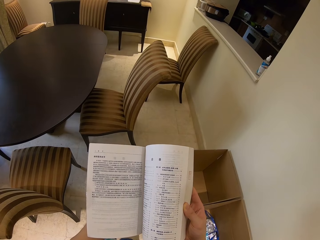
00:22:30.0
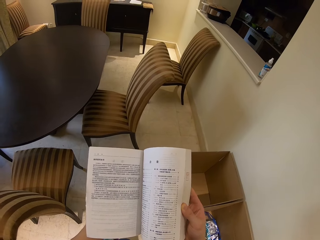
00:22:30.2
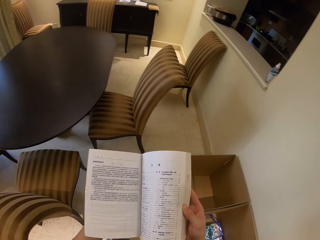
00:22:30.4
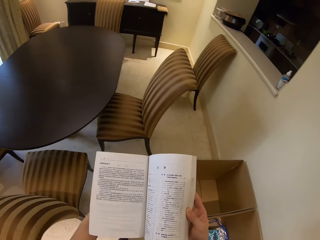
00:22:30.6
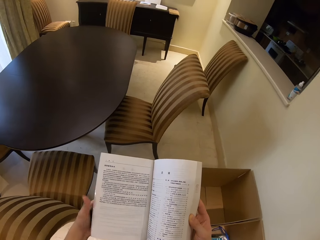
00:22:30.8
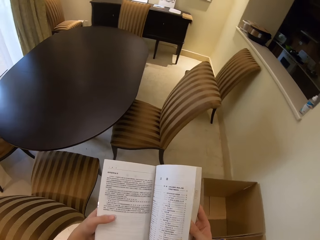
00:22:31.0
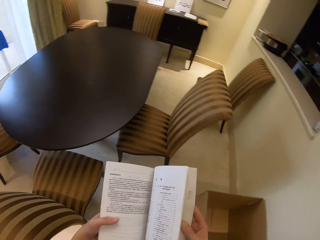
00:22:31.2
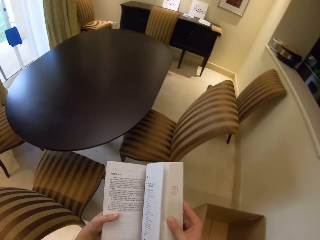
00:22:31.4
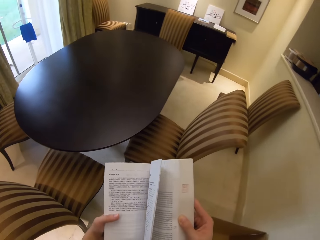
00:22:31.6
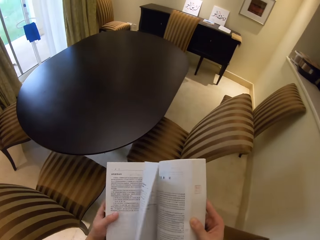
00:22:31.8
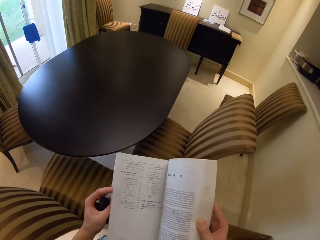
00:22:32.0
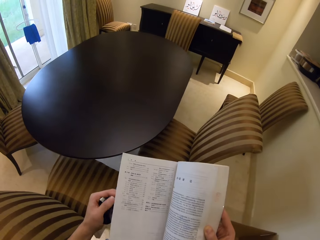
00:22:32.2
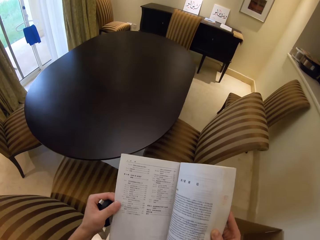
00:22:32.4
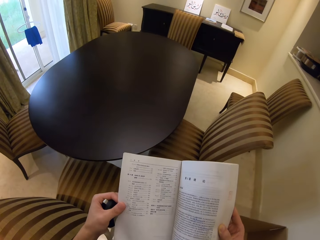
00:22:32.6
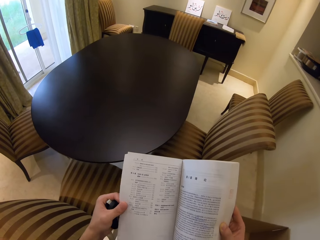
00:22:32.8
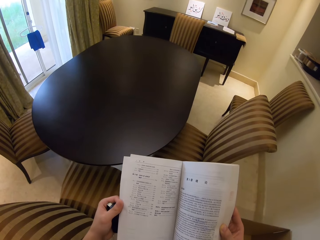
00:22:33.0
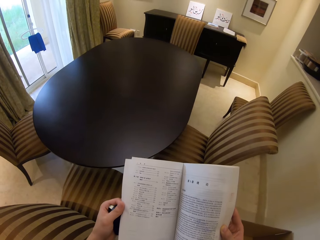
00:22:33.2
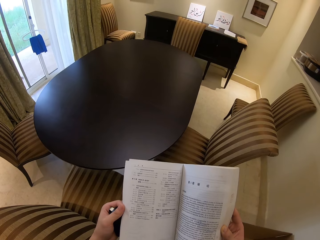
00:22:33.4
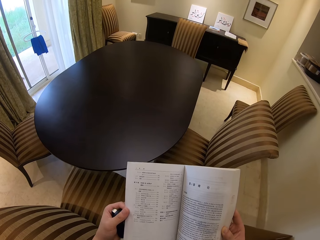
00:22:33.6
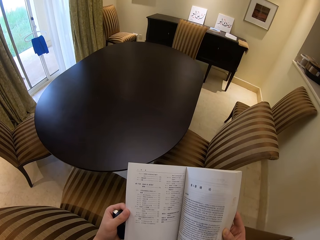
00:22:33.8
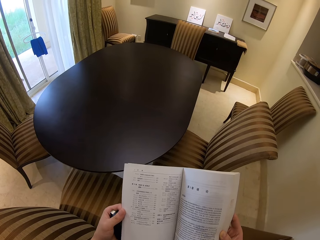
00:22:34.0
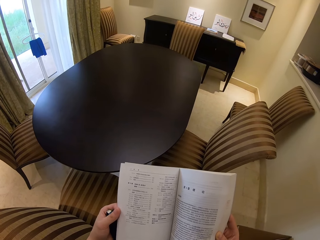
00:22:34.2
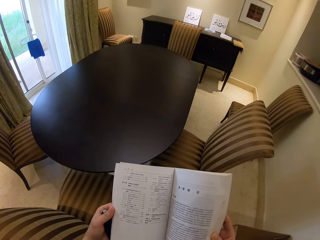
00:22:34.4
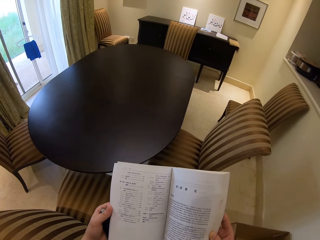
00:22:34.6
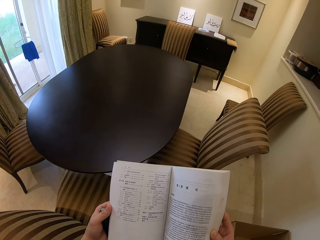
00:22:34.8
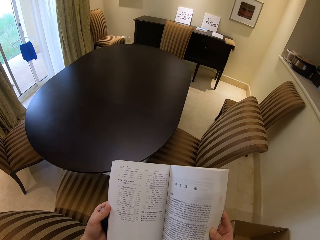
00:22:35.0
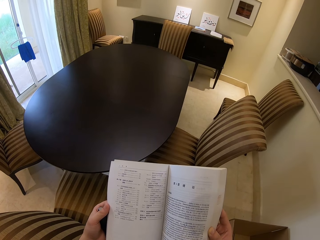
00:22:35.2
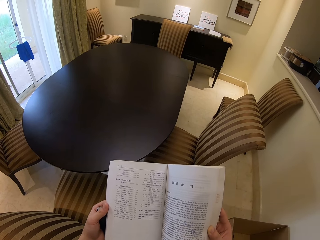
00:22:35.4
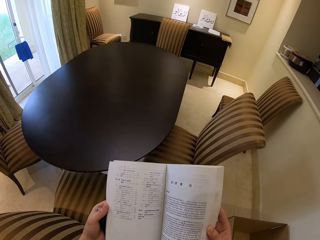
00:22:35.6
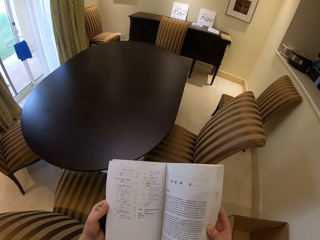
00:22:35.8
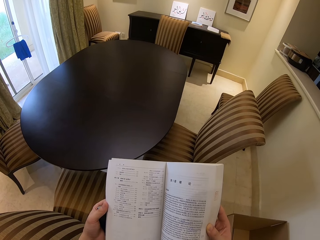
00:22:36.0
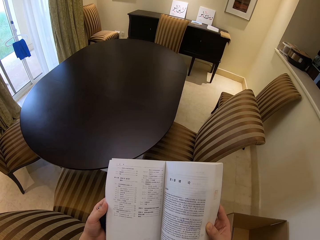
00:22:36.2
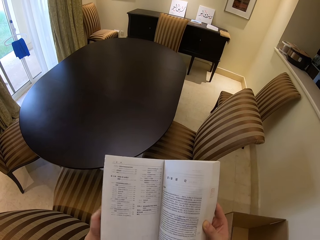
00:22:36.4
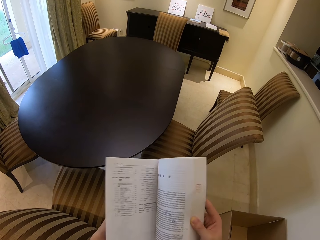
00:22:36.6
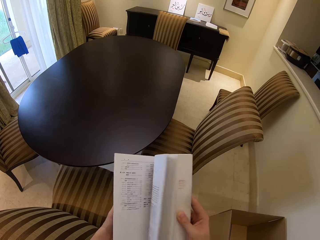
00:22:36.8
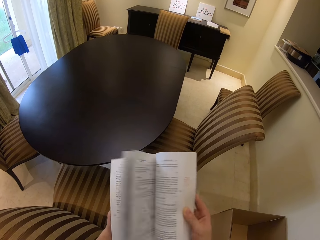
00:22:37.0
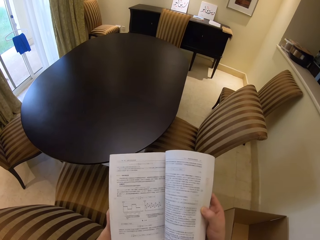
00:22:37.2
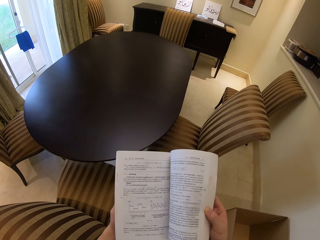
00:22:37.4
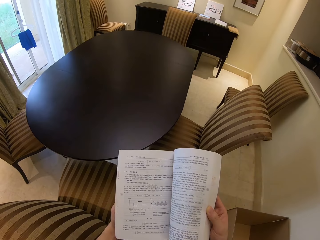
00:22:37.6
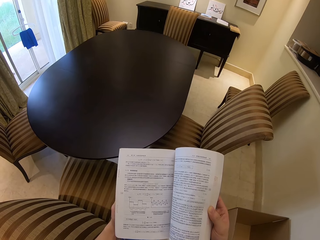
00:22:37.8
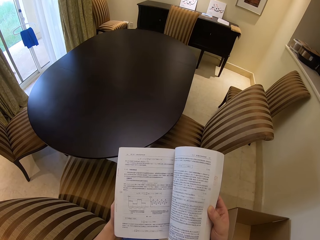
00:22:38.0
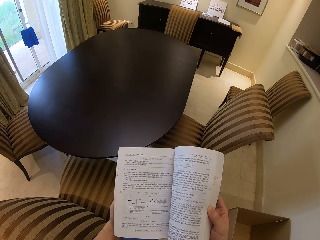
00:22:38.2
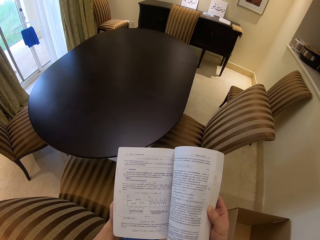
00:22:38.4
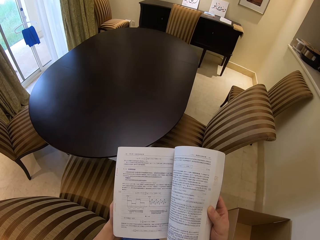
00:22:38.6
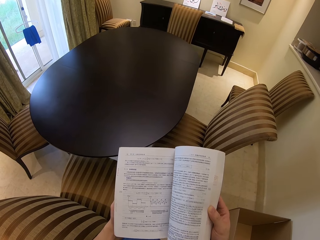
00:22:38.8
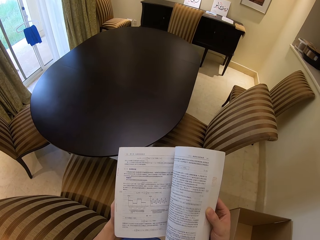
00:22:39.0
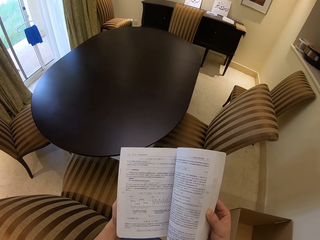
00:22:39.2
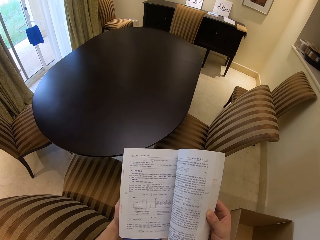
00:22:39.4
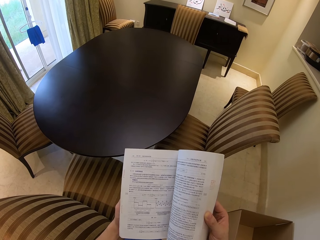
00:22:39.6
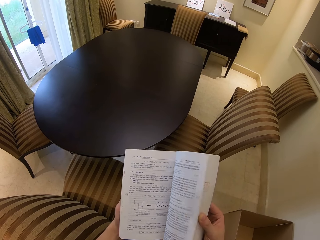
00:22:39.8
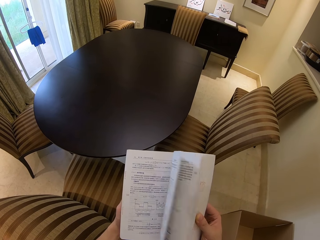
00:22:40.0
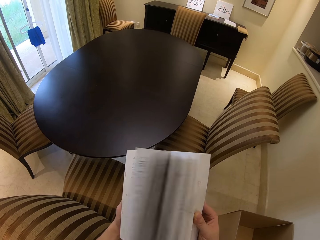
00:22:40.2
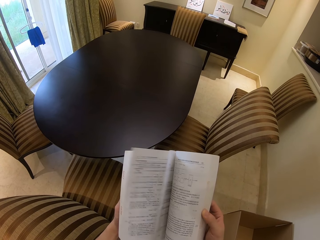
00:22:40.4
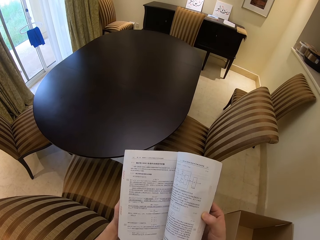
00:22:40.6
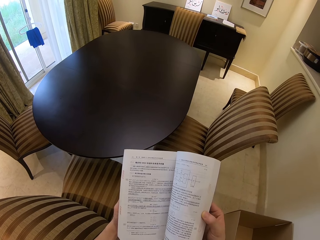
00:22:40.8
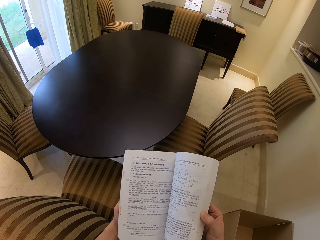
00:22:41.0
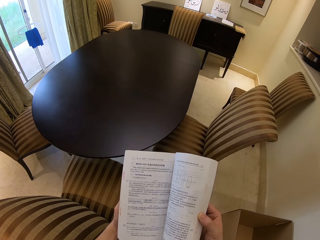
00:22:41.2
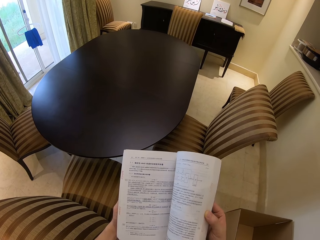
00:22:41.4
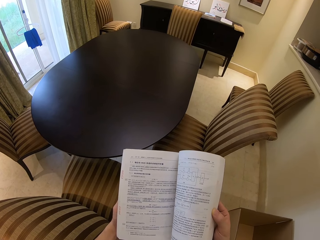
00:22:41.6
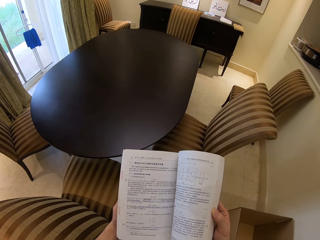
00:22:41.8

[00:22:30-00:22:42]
The camera wearer opens the book. They read the book. They open the book.

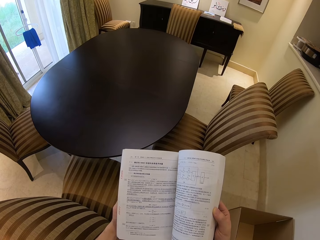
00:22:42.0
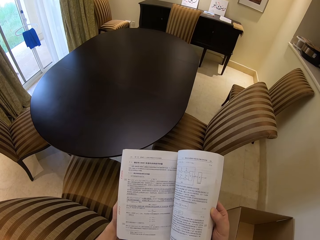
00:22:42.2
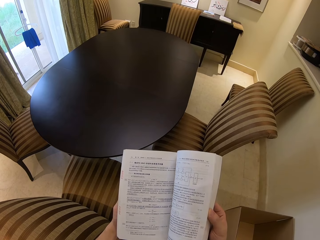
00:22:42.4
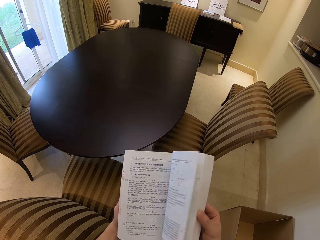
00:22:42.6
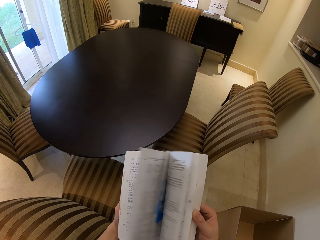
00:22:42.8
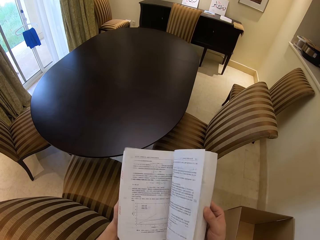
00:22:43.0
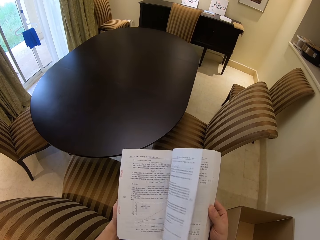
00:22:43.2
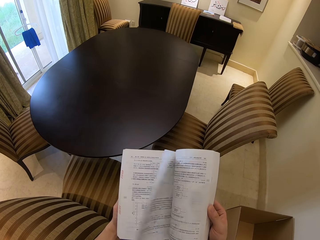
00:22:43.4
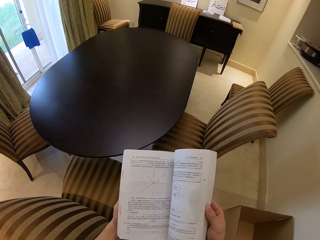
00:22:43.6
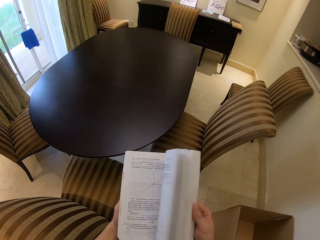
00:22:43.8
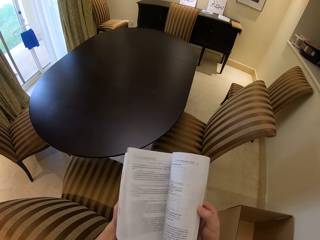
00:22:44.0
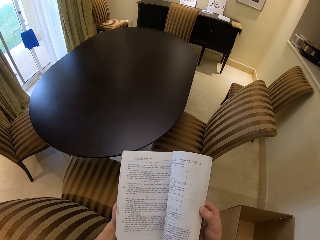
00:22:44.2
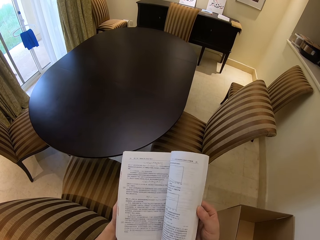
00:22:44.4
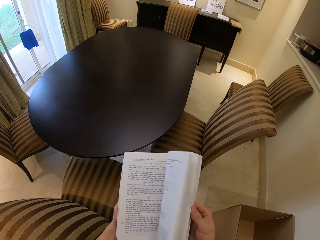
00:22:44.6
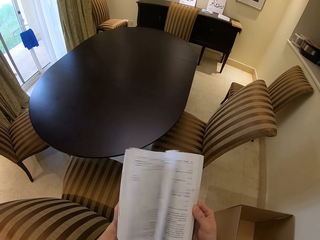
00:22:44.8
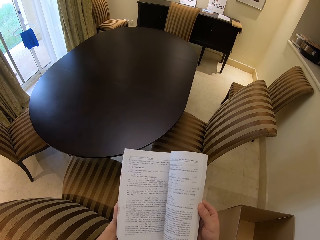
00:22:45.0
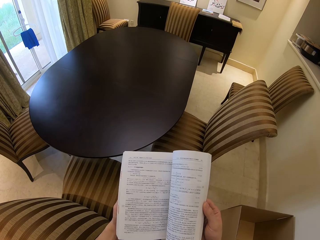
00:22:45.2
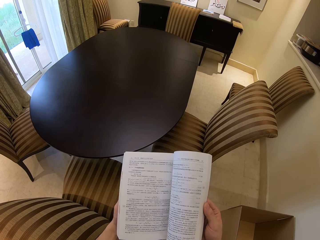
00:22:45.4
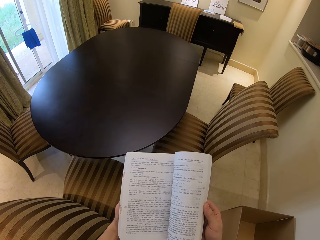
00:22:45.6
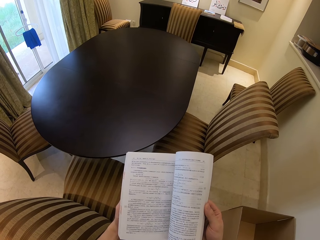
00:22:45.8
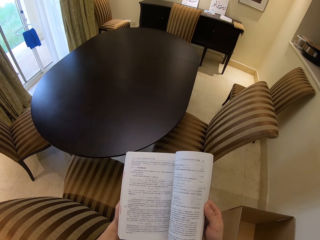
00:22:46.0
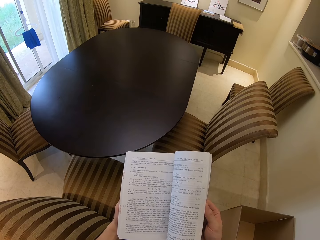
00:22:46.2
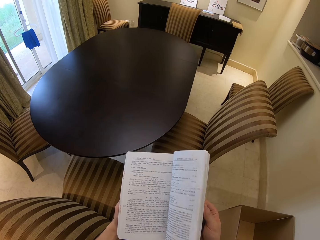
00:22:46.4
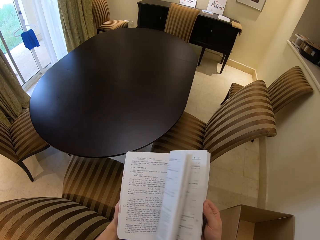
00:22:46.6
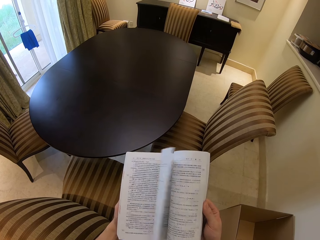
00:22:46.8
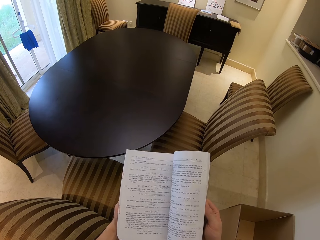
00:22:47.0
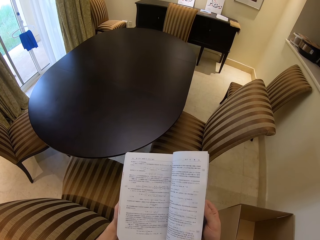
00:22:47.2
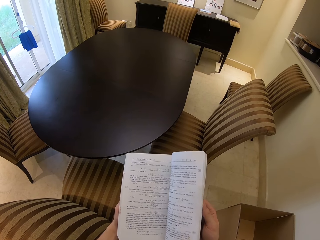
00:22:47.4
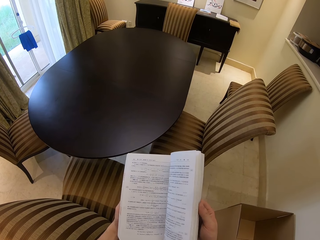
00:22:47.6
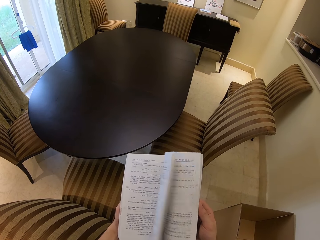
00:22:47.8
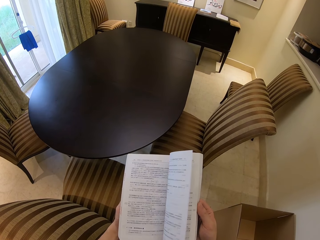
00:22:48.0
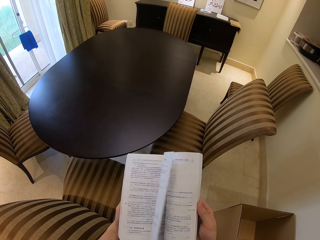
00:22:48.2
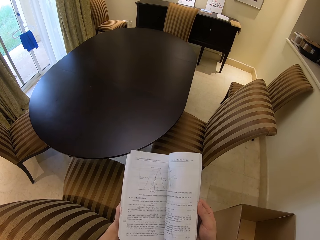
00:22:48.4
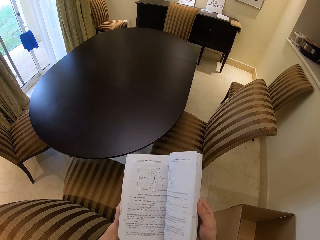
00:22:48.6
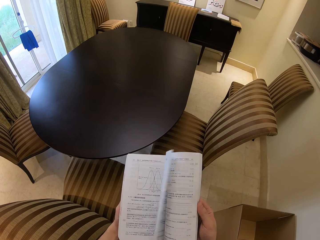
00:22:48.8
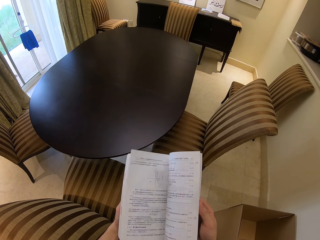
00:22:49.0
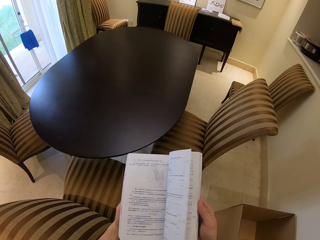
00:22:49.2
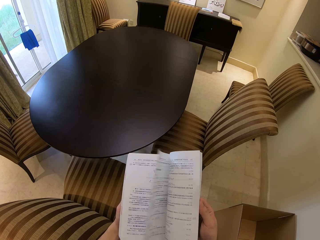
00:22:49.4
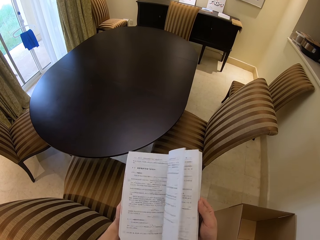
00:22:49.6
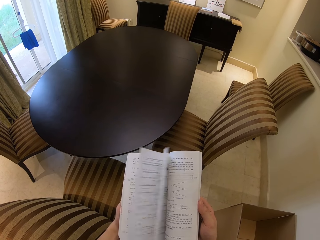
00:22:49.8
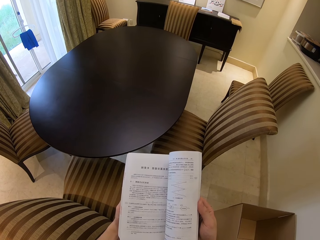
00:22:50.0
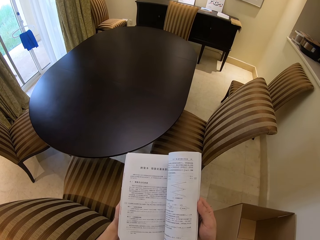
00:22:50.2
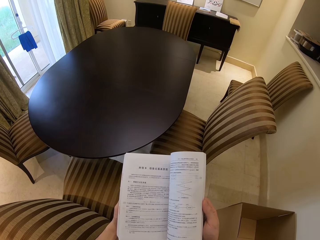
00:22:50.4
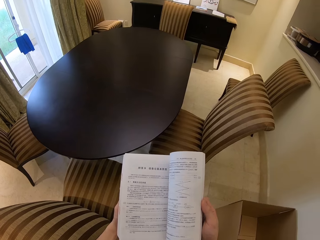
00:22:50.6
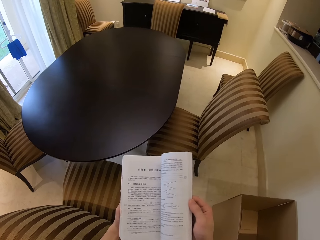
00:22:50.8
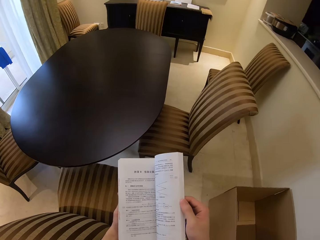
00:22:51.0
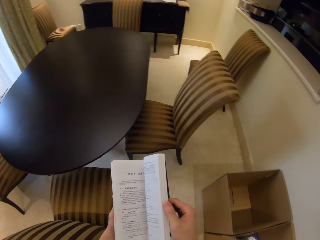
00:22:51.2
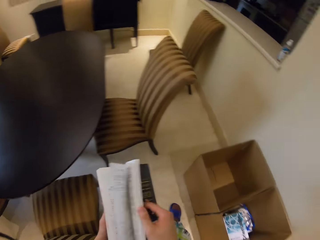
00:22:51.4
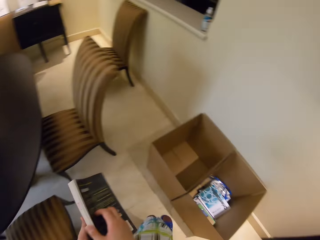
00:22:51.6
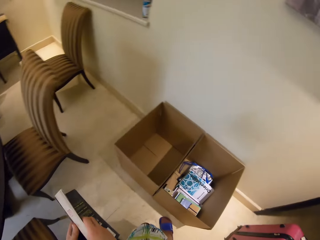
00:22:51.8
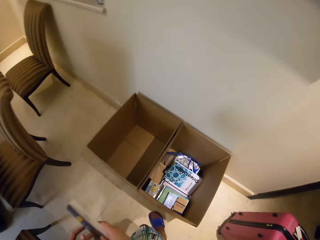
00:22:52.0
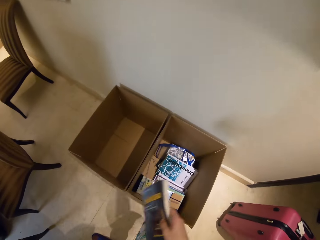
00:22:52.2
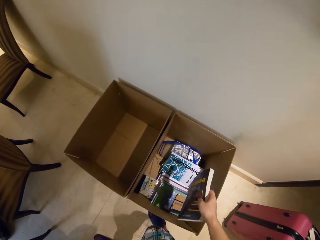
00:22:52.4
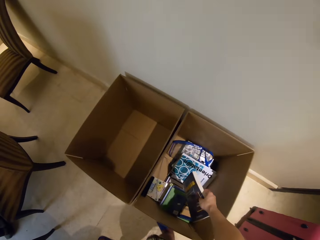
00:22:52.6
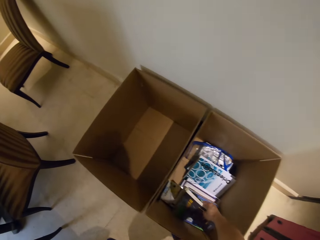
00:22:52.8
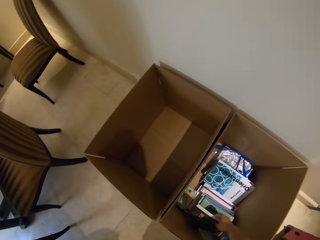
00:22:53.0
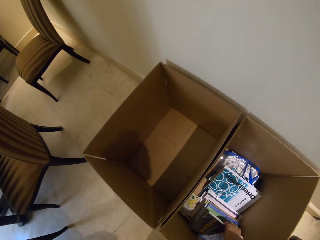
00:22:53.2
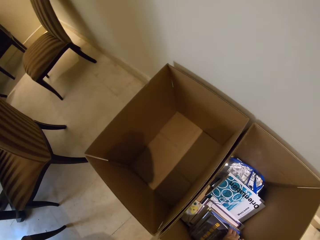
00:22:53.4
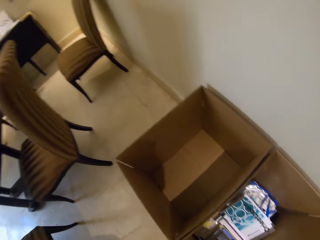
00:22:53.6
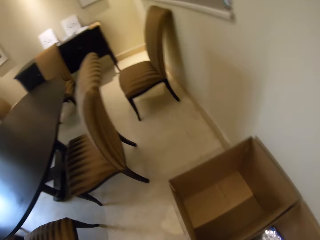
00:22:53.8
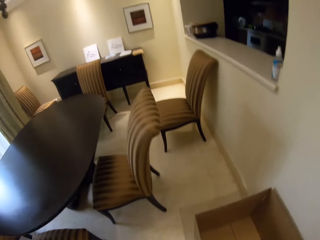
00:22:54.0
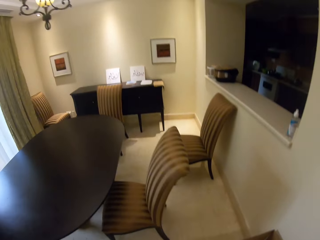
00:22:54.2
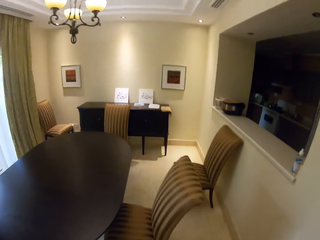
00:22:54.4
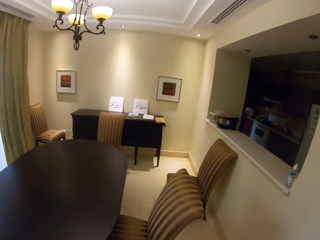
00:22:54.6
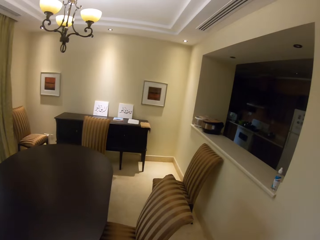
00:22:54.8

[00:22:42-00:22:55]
The camera wearer looks at the book. They turn the book pages. They place the book in the box.
